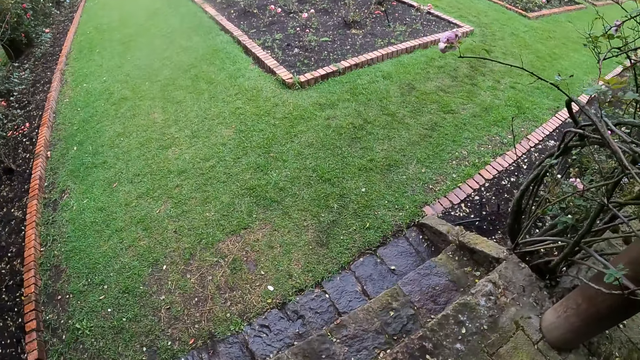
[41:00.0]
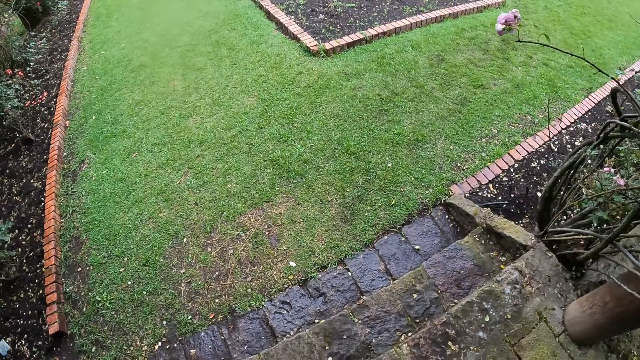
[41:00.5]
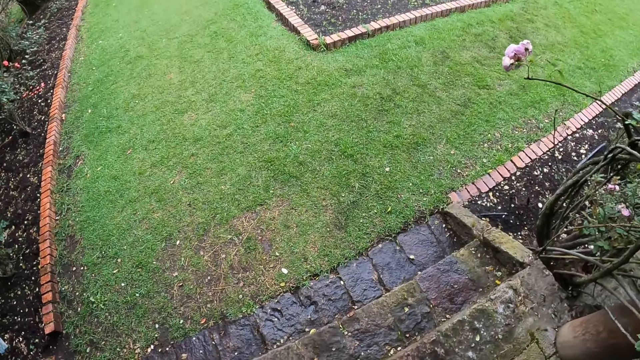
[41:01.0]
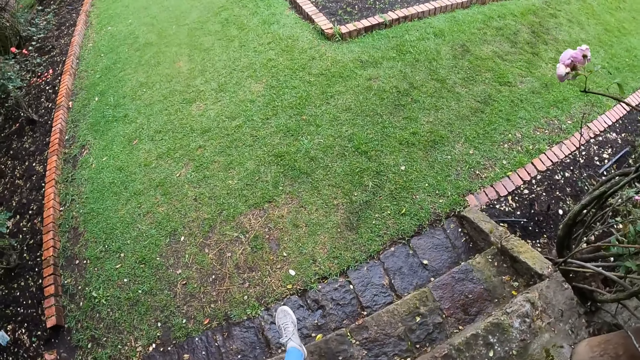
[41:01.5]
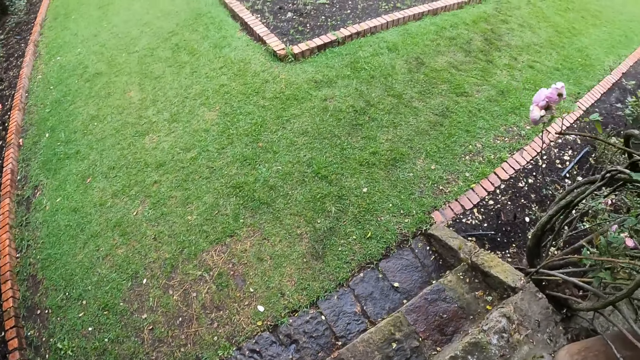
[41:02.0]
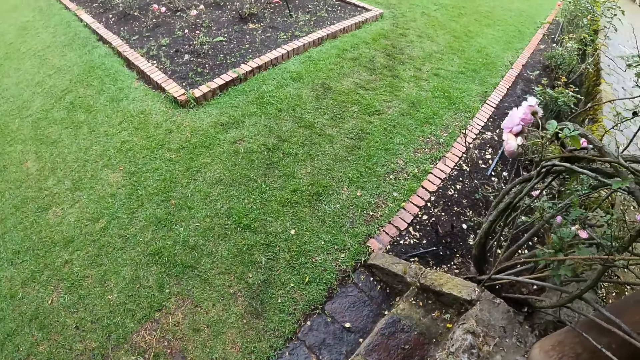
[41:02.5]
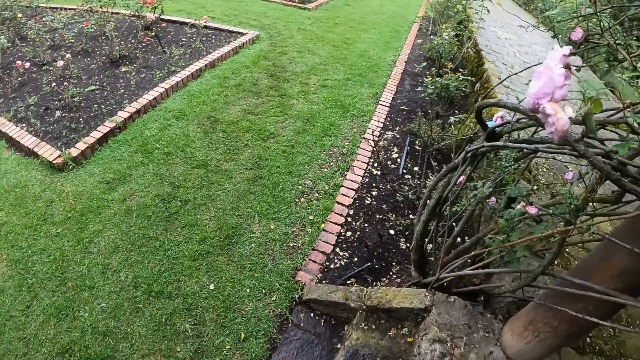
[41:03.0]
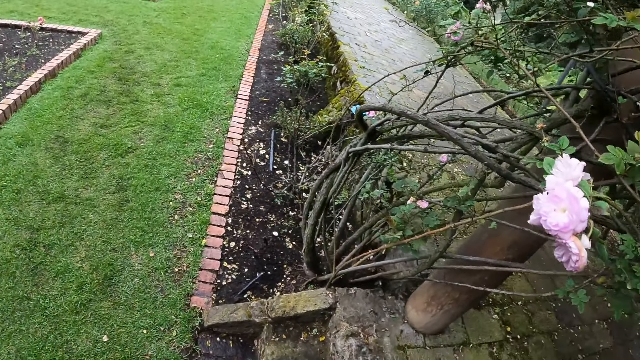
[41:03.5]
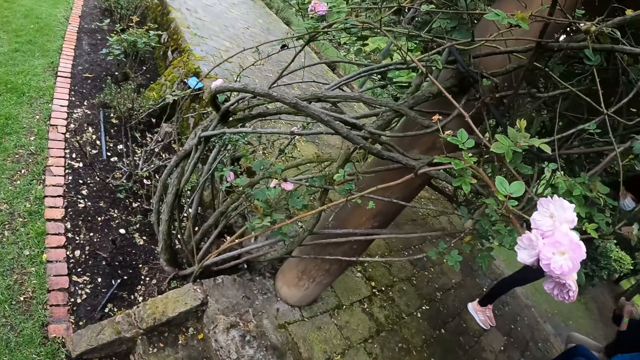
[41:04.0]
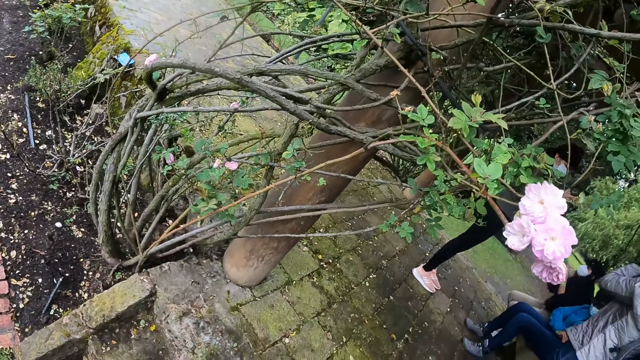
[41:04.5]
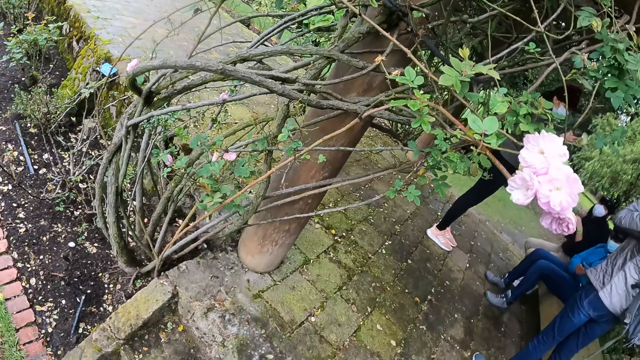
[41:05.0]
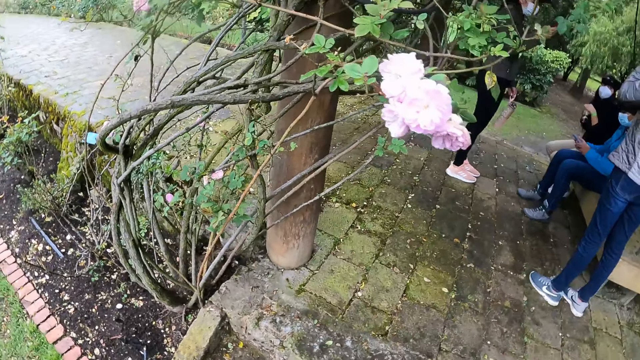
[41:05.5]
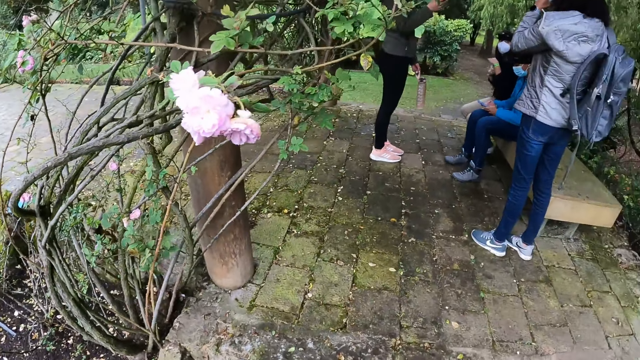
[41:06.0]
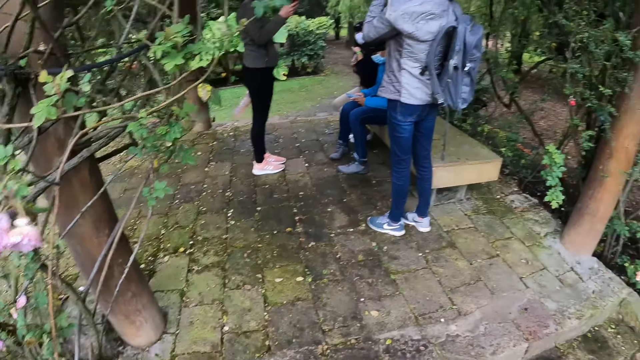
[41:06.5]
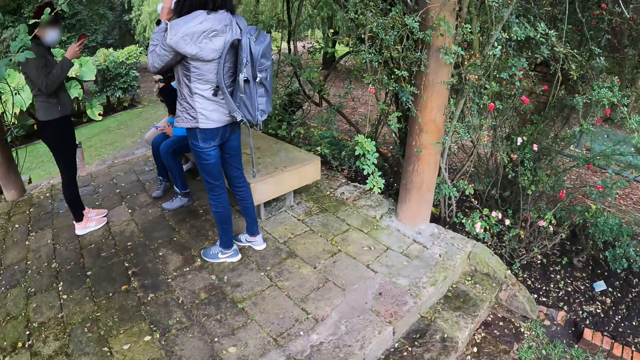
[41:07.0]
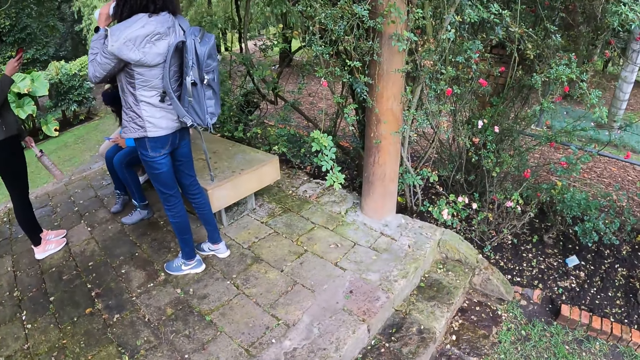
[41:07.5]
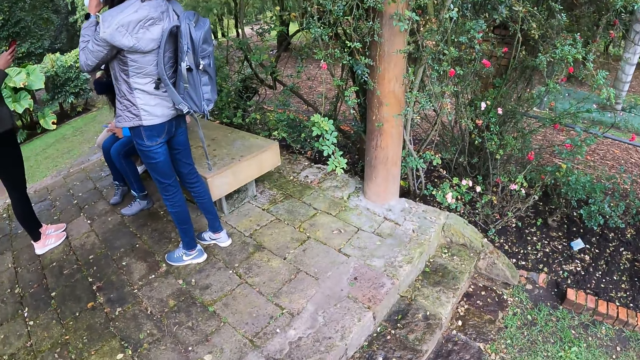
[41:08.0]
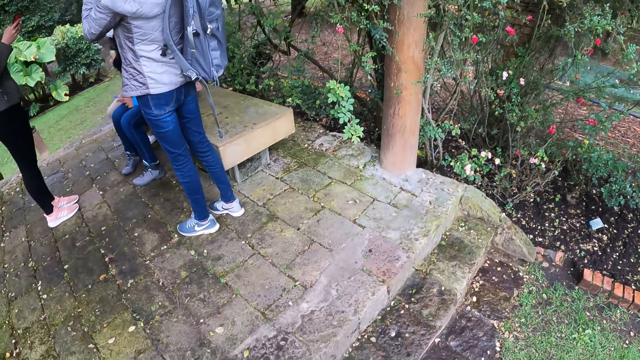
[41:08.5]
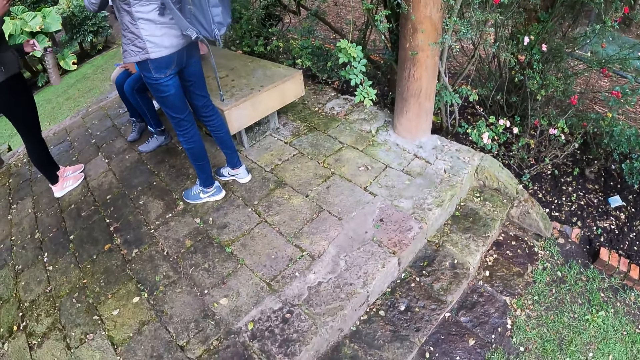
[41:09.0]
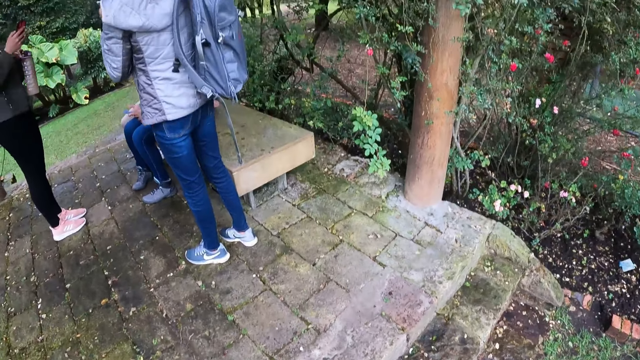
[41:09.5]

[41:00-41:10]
The camera wearer descends a stairway in the garden. They walk around and look around. A woman operates a phone with both hands. Another woman drinks from a bottle in her left hand. A third woman operates a phone with her right hand.

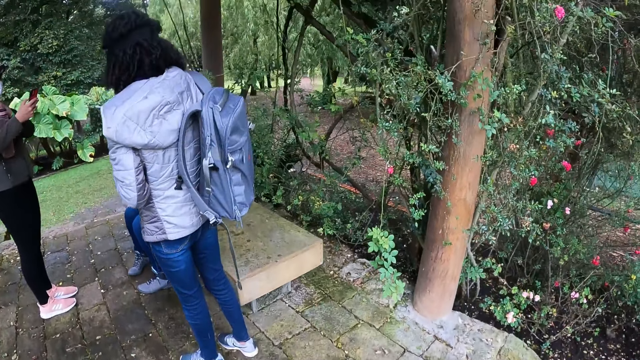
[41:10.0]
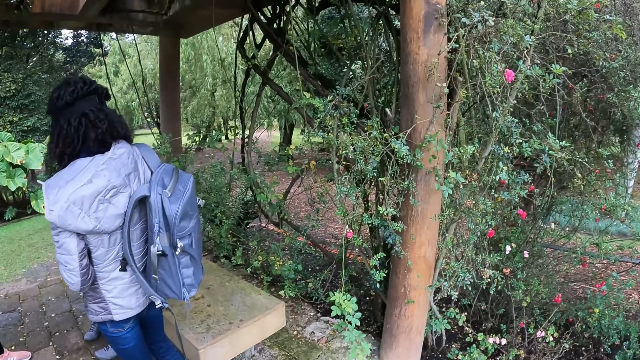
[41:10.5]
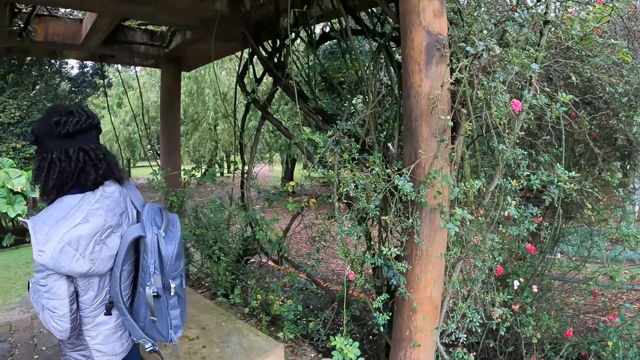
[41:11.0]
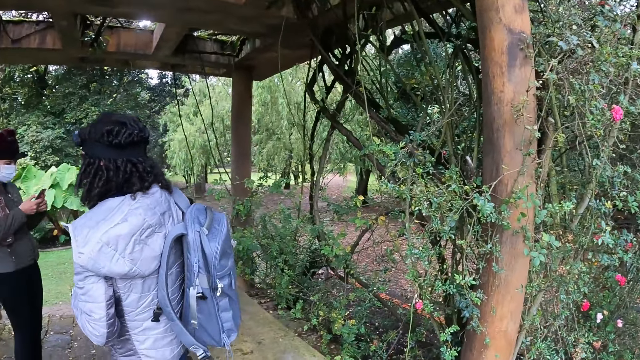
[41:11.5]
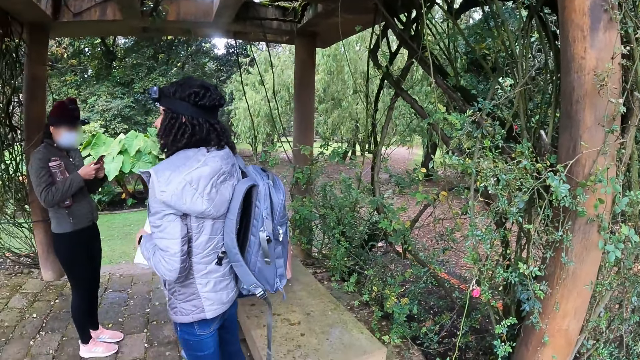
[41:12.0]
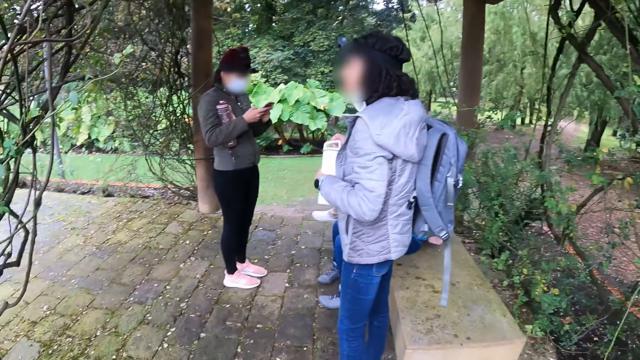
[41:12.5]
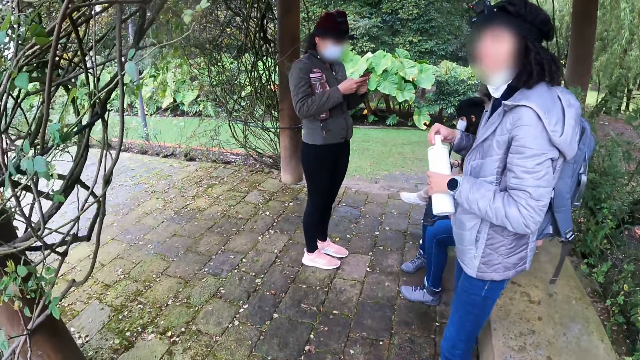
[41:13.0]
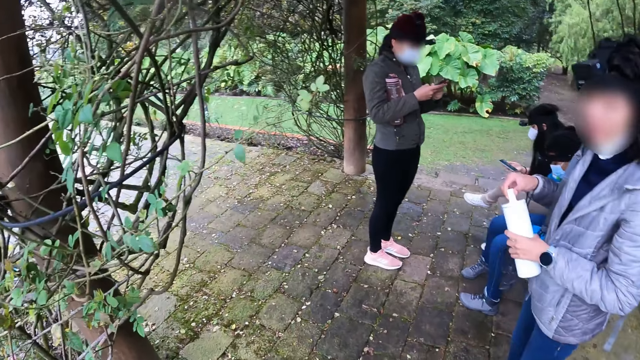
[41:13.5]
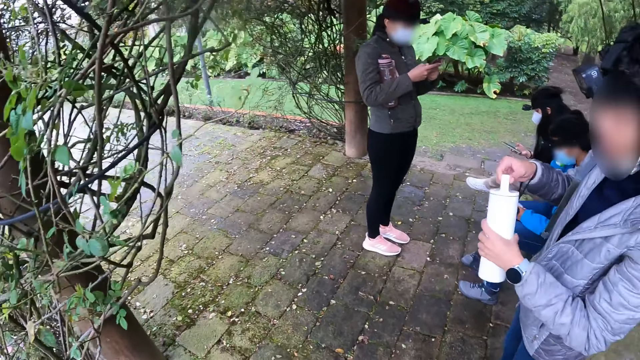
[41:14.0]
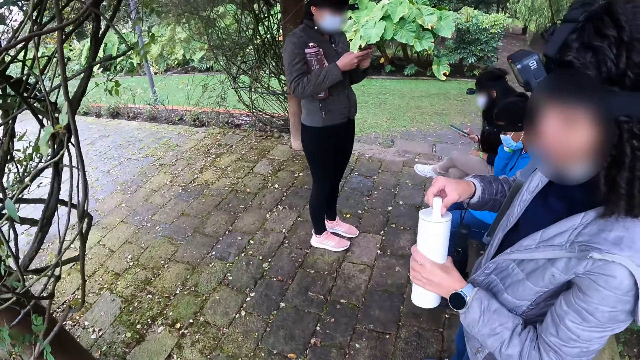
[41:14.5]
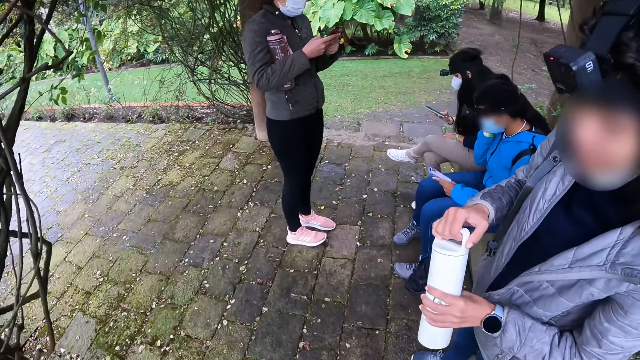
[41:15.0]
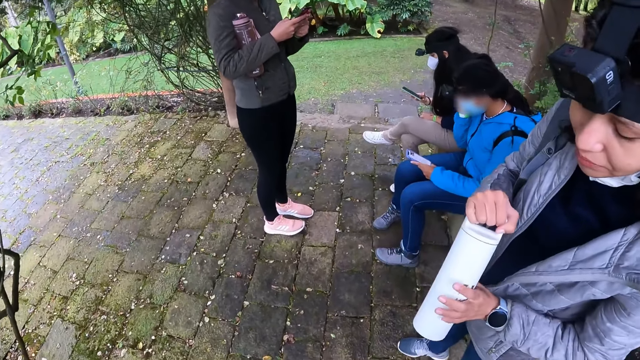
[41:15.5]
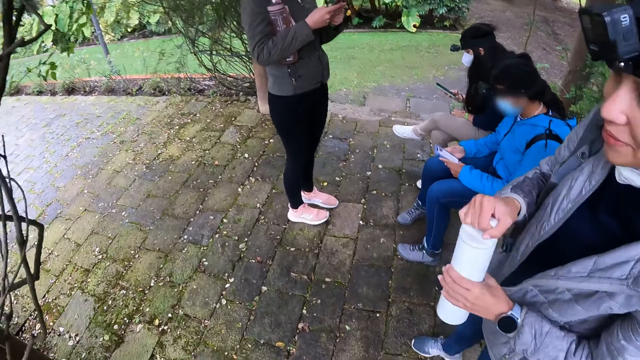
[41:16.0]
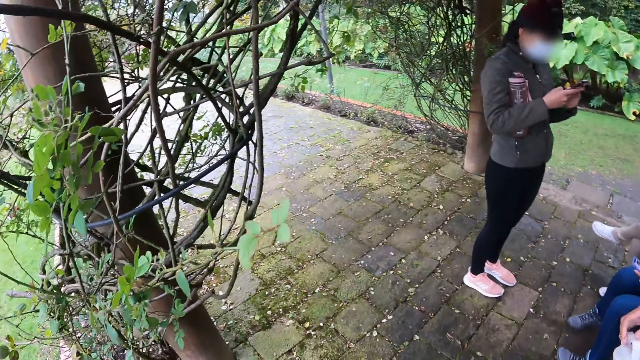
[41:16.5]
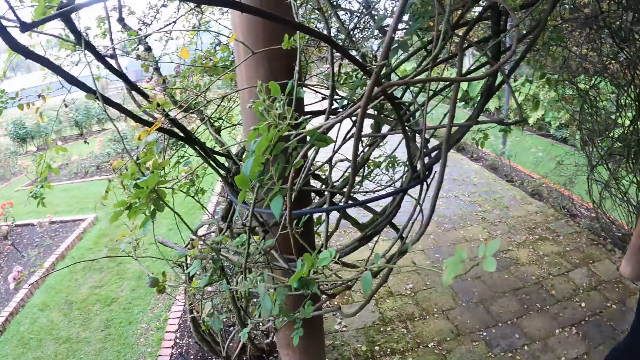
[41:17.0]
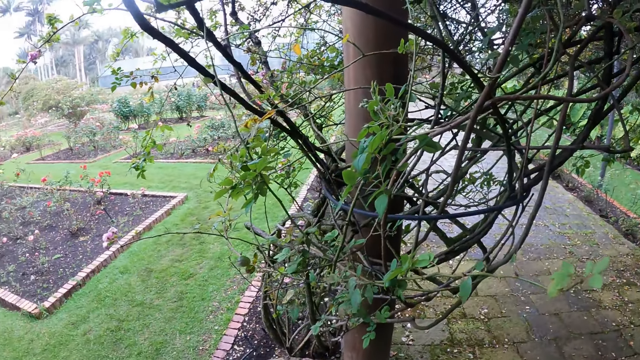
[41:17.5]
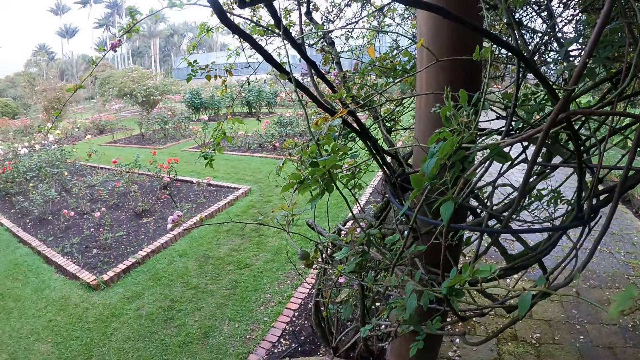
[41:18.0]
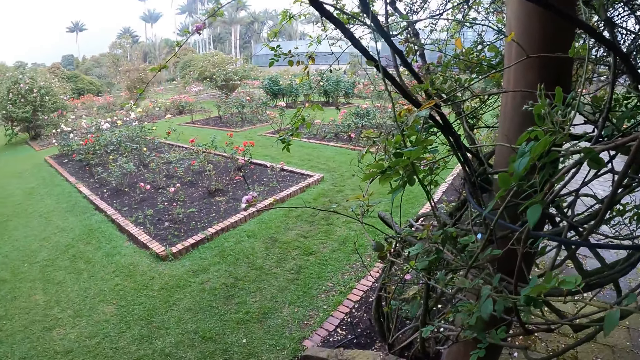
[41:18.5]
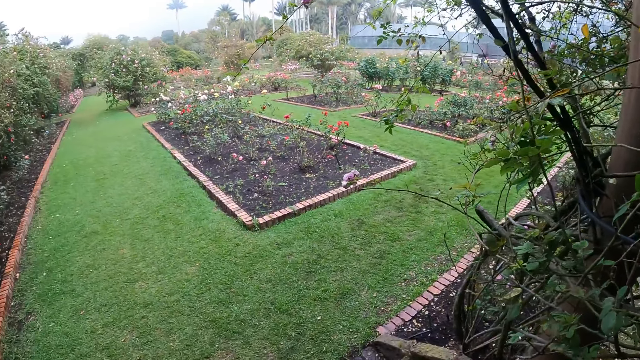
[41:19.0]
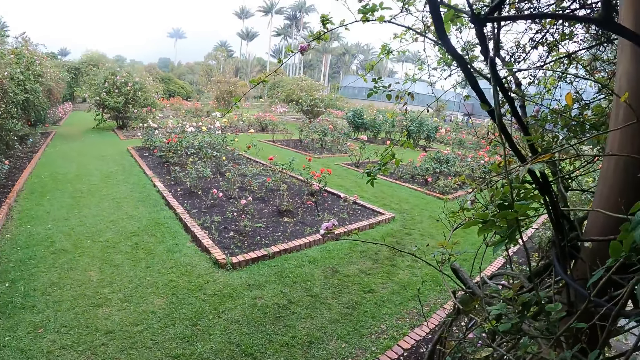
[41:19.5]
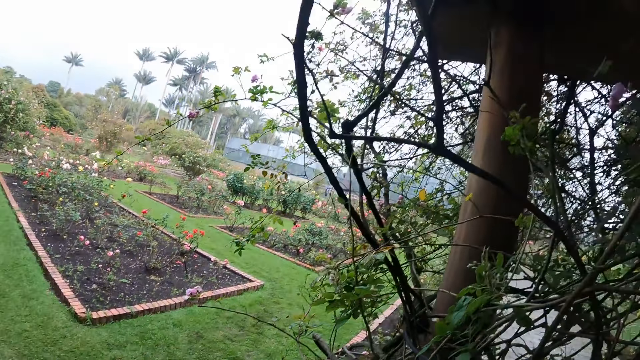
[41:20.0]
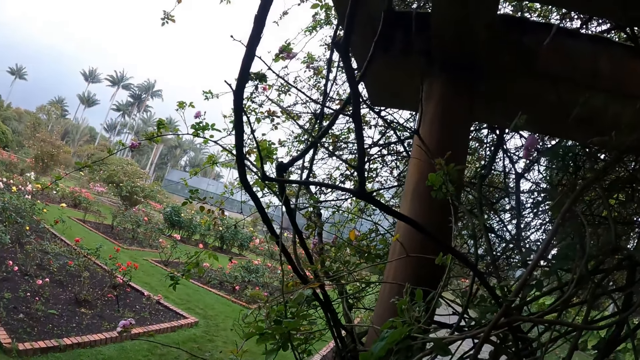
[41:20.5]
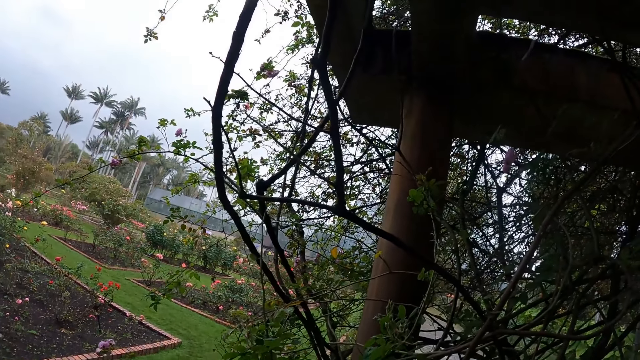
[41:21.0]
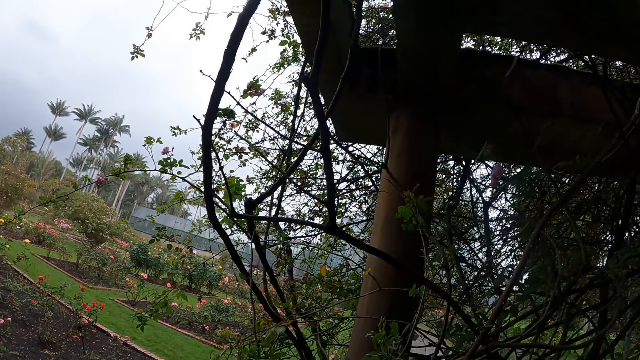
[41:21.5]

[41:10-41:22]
A woman passes a bottle in her left hand to her right hand. The camera wearer walks around. The woman operates a phone with both hands. The camera wearer looks around. Another woman holds the bottle with both hands. A third woman operates a phone with her right hand. The camera wearer looks around.
